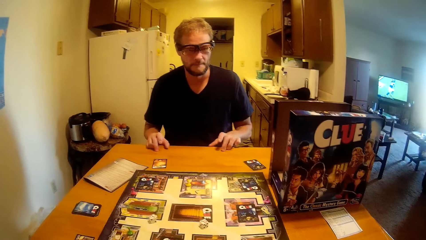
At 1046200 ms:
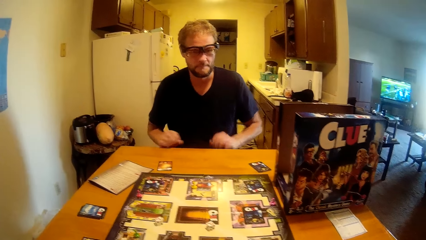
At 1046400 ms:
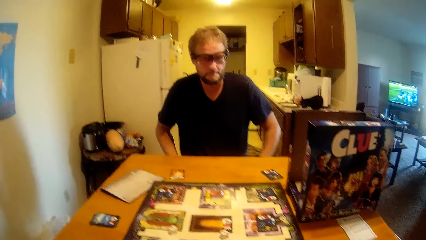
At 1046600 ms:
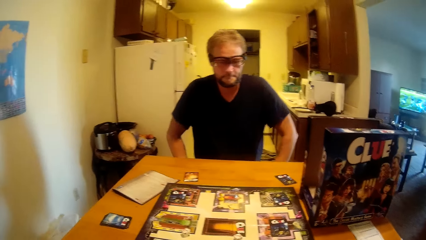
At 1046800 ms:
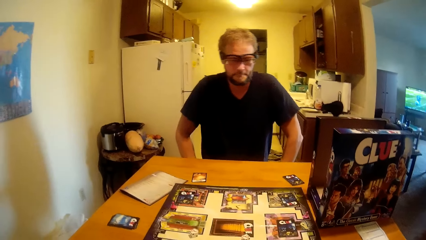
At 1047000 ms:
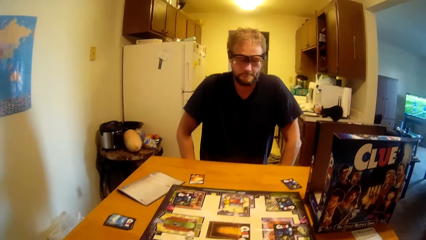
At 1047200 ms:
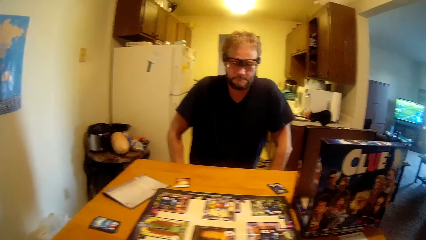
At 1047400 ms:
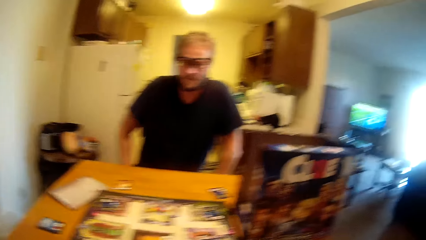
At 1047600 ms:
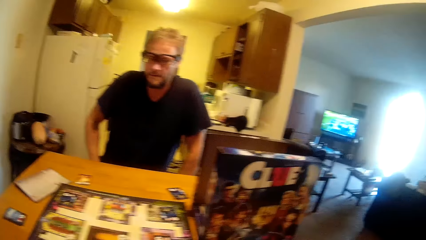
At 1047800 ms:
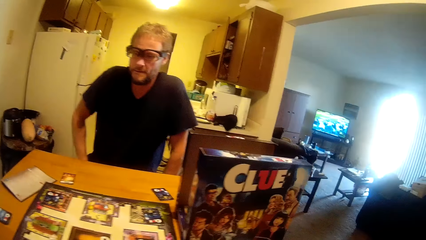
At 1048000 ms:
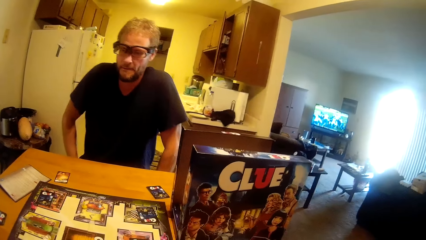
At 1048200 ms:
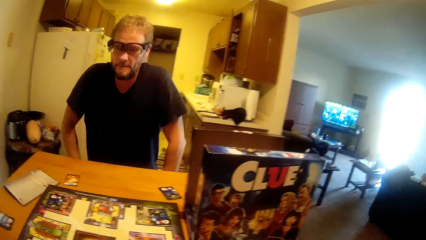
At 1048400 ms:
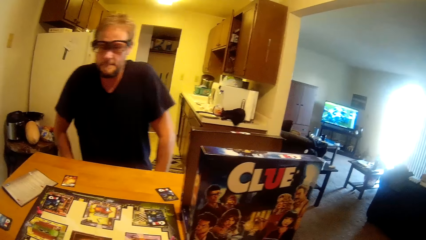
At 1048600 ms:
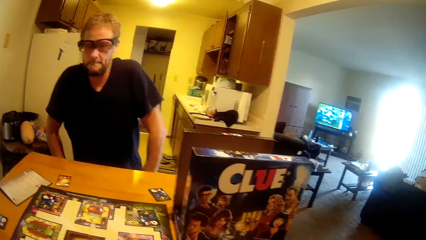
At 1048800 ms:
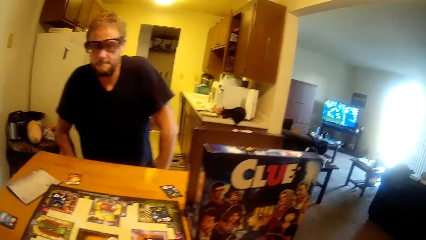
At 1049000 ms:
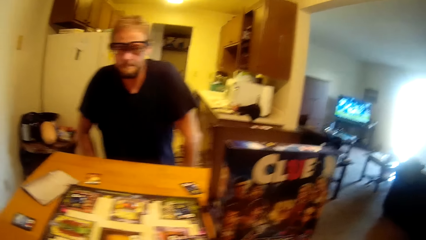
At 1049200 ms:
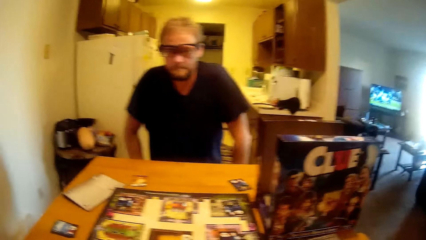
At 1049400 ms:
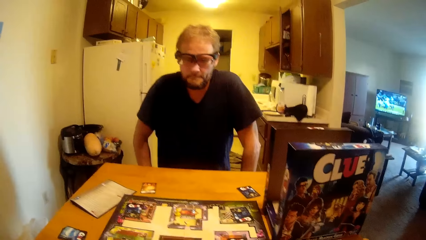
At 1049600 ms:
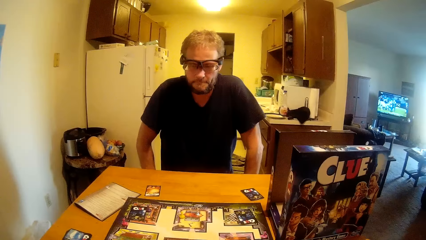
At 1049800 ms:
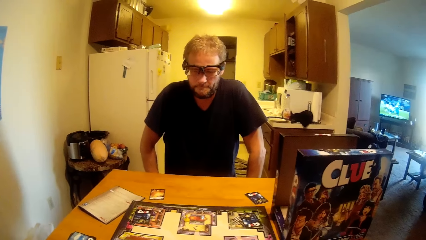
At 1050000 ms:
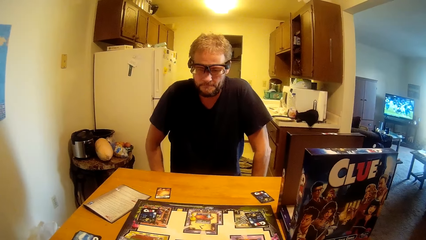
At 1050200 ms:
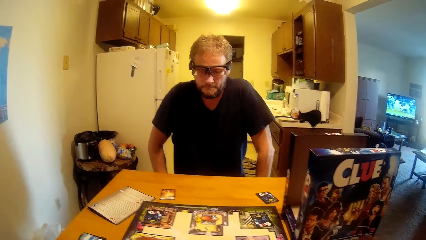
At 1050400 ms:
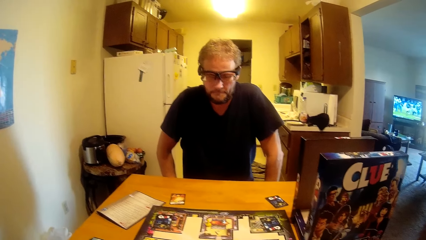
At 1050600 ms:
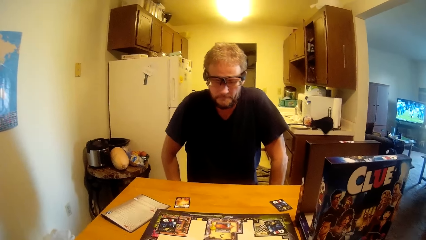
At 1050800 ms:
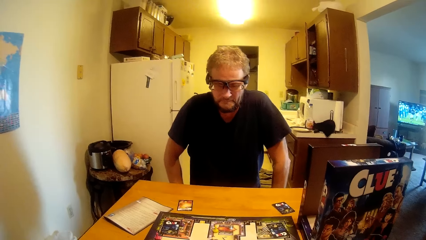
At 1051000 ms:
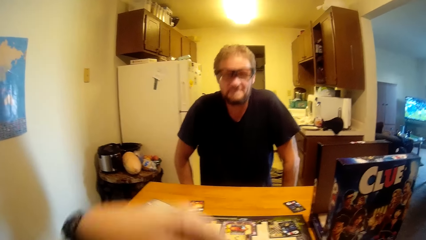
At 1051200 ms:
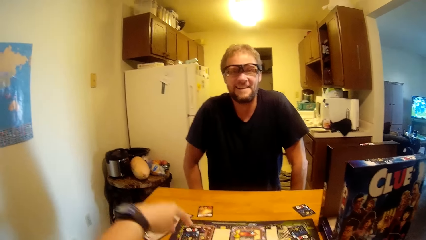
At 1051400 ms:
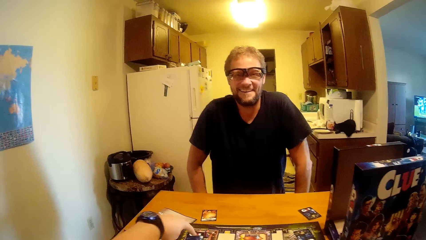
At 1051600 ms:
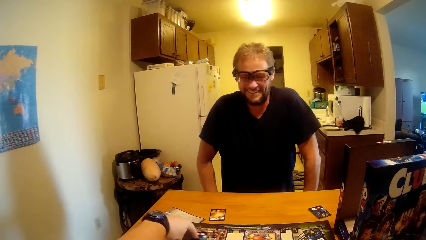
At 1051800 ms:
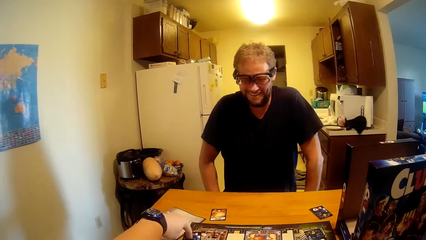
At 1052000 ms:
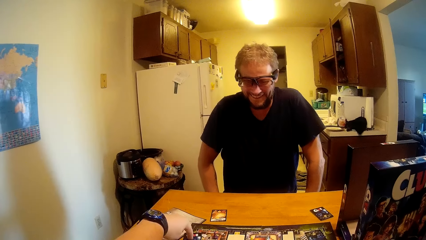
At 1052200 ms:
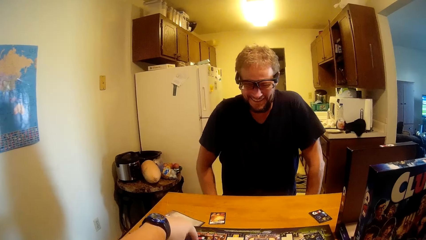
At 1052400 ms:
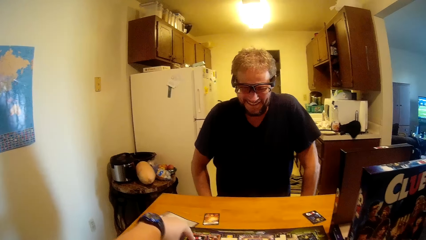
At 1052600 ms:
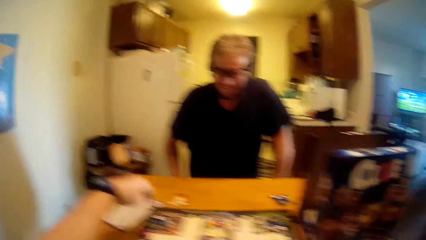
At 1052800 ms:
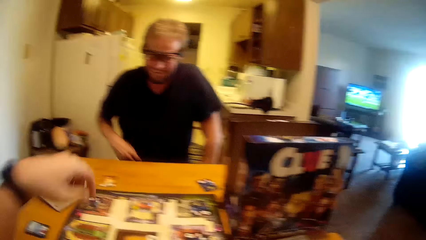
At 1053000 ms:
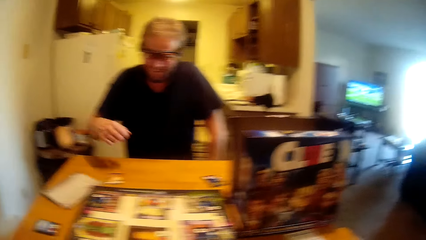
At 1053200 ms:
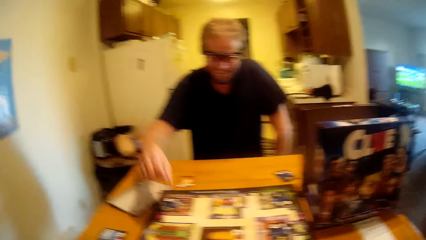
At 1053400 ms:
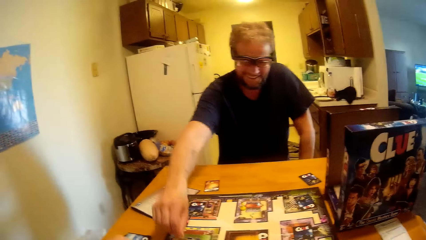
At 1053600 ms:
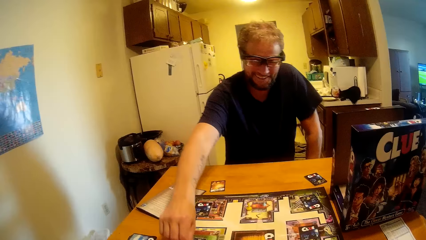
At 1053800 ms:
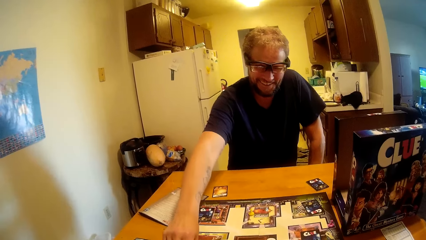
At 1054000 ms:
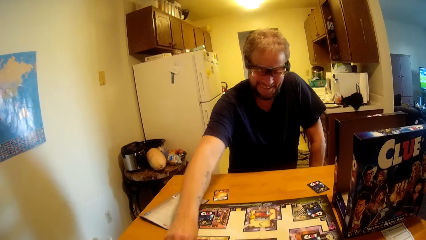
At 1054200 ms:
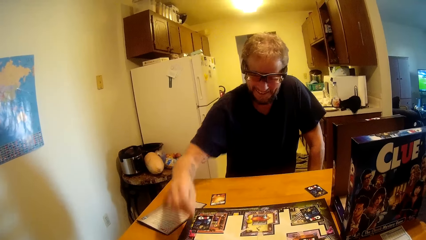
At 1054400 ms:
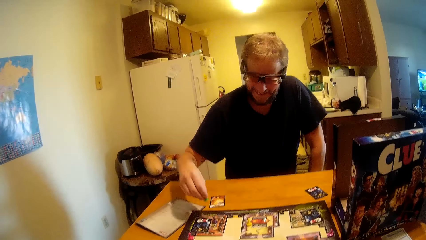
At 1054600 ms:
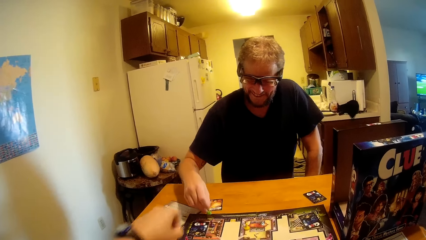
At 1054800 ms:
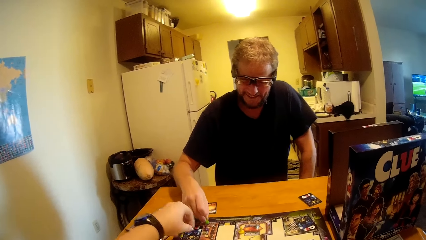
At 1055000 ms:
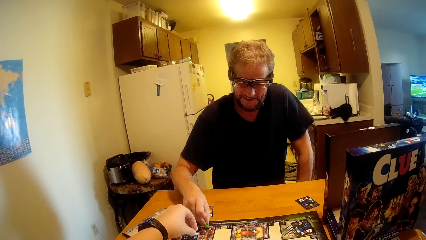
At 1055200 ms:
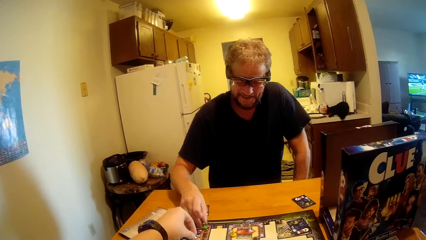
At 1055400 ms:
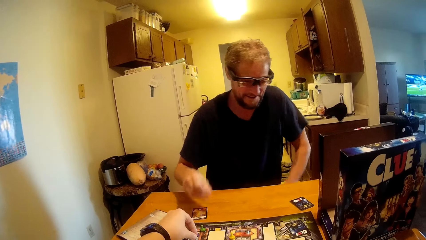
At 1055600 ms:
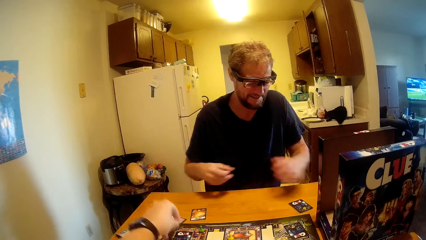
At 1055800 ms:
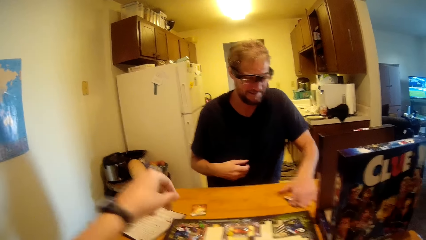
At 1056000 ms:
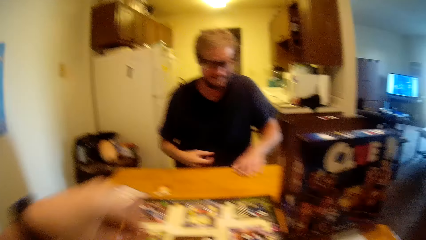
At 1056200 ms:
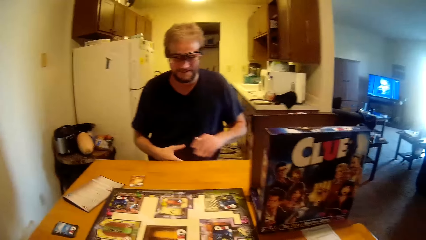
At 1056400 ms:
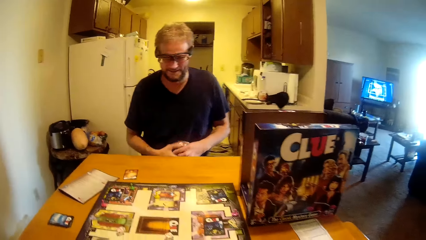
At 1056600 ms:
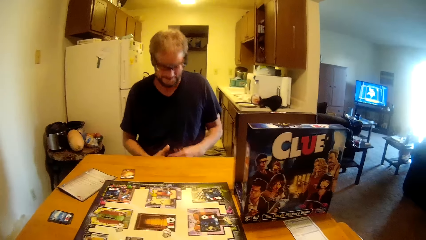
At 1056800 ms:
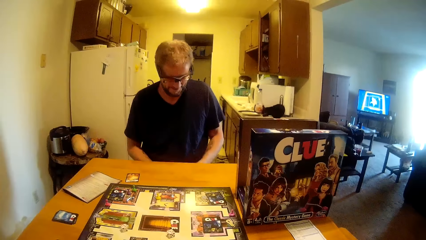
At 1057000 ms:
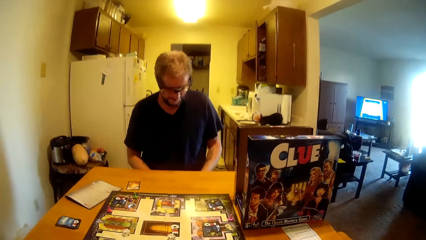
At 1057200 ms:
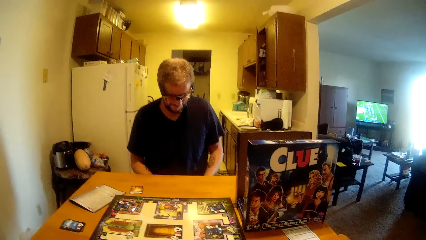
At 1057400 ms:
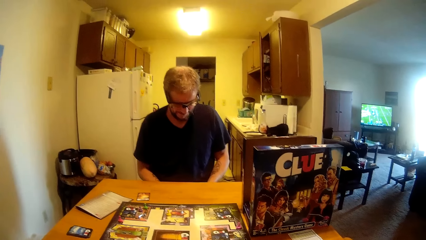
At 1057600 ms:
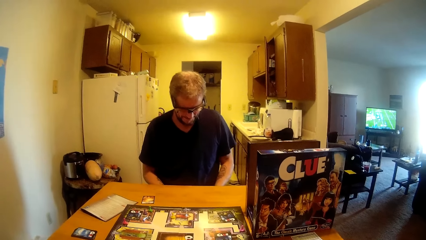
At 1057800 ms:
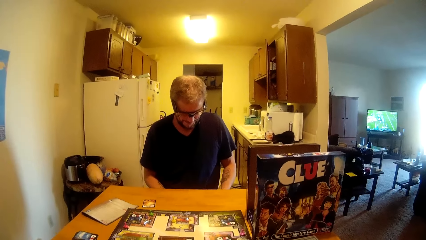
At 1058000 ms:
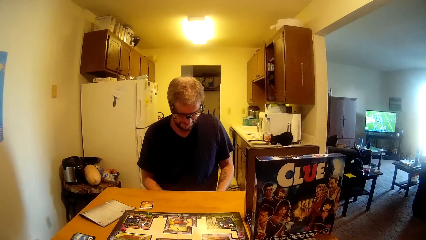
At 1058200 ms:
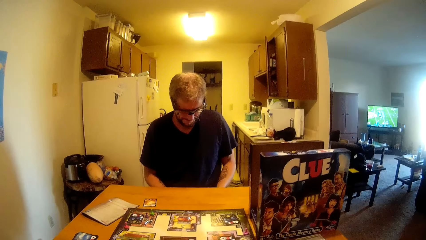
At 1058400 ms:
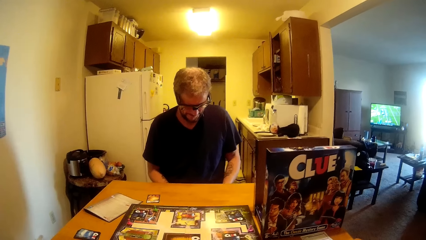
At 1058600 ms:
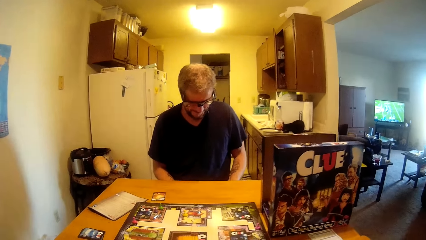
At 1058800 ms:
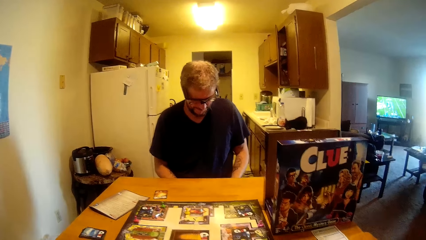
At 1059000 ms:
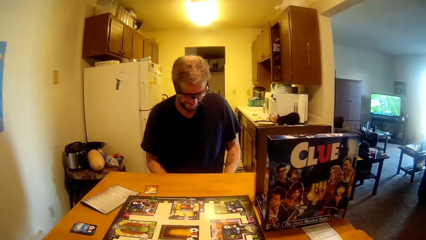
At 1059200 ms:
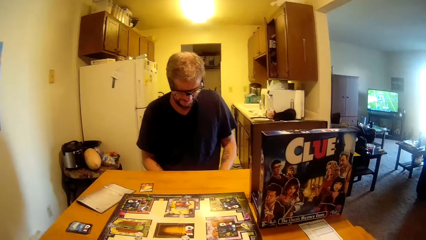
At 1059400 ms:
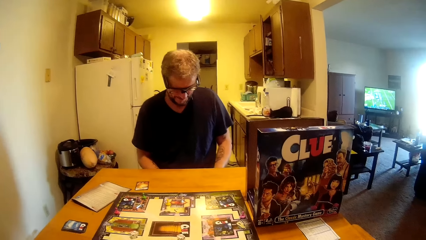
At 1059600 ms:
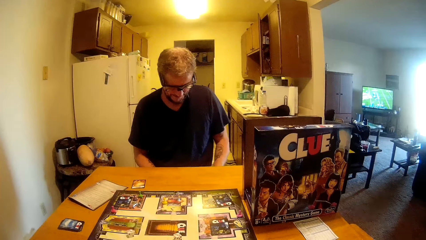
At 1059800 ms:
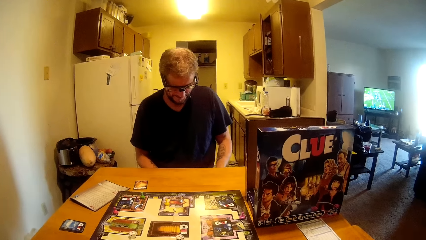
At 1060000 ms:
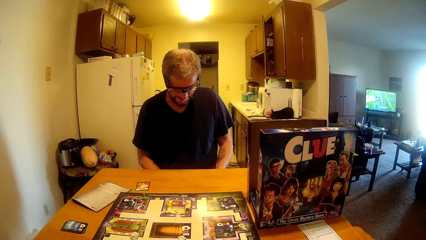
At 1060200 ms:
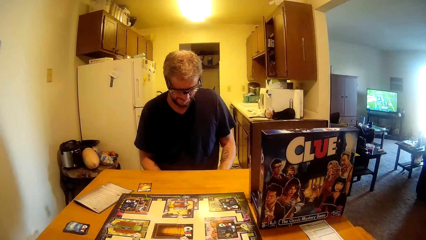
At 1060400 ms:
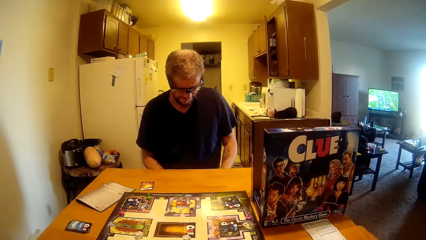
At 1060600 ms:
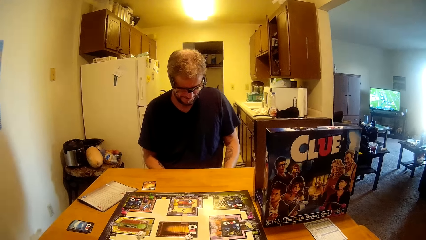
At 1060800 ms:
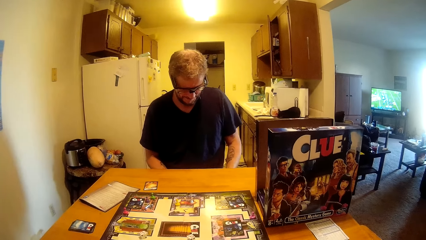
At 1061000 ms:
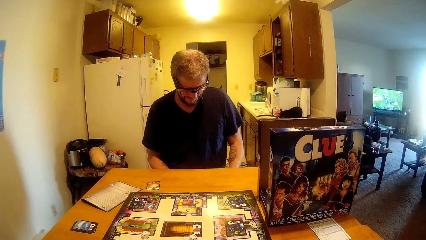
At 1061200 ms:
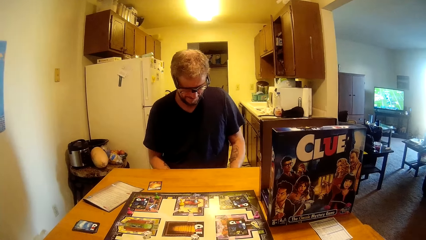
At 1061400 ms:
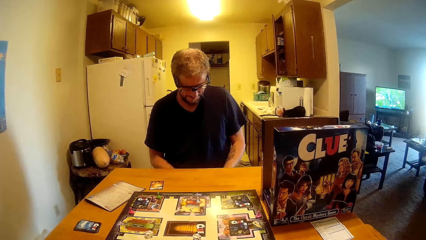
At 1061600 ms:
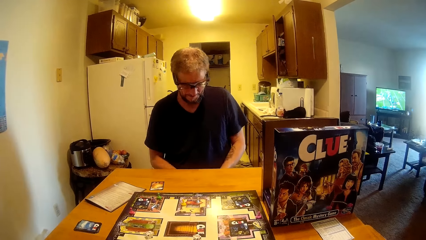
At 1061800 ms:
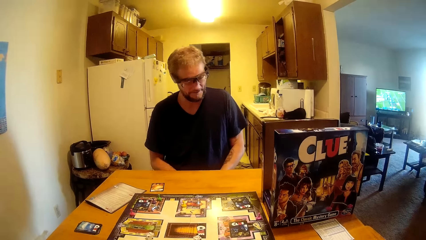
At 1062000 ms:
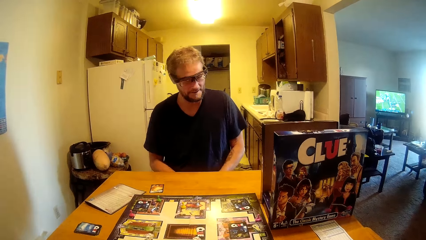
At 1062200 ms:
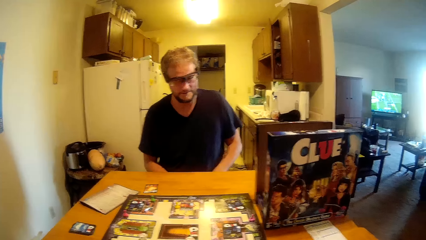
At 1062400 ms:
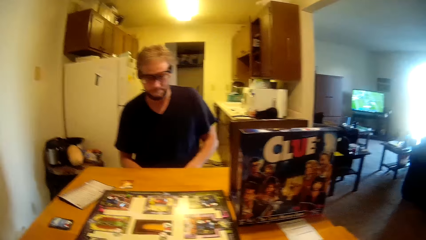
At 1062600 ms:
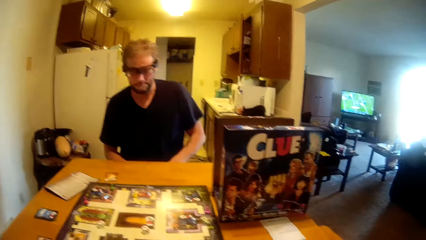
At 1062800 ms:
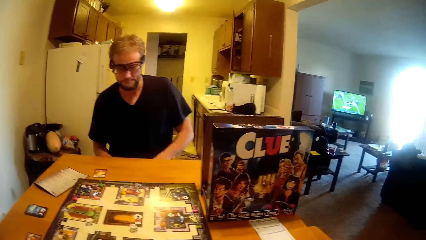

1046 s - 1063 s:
The camera wearer talks to a man. They move the clue card and touch the card on the game board. The man moves a game piece on the board. The camera wearer talks. The man picks up the clue card.
